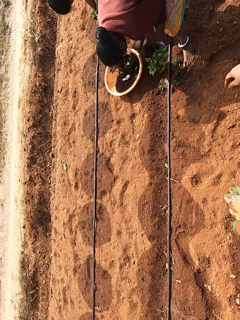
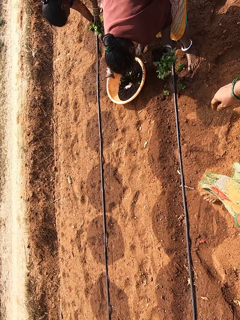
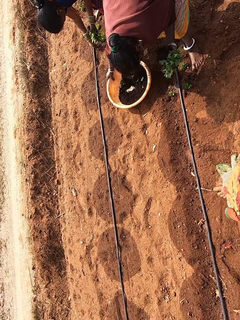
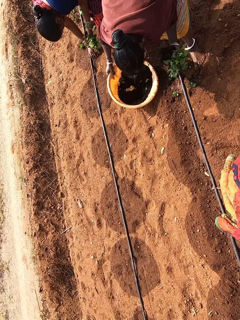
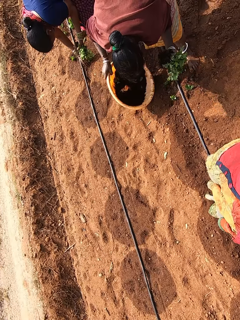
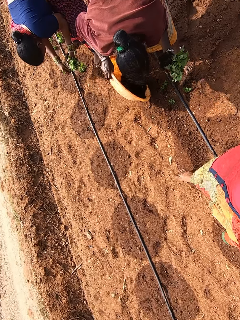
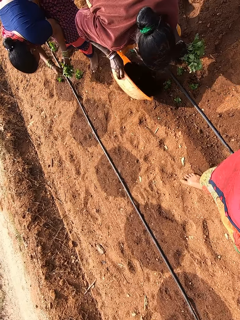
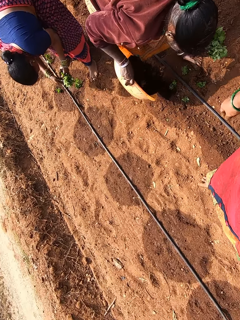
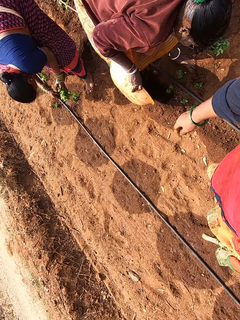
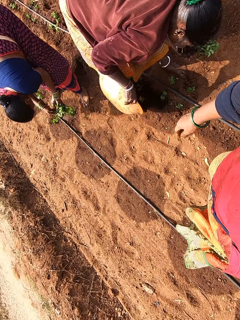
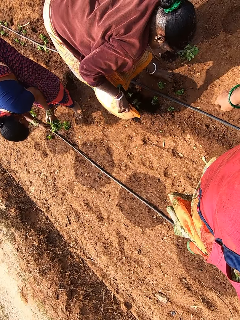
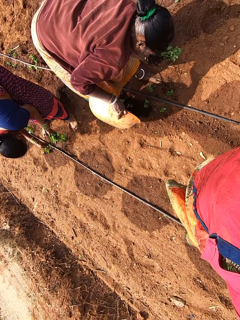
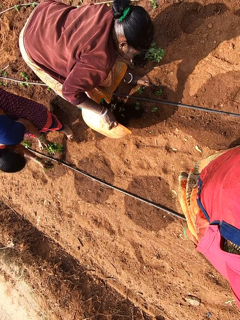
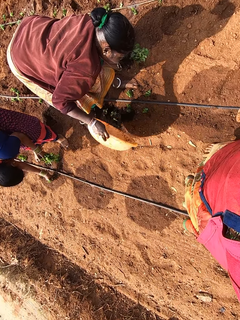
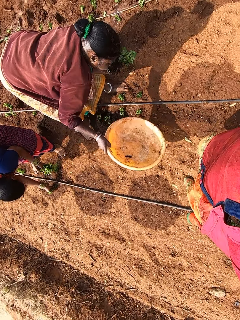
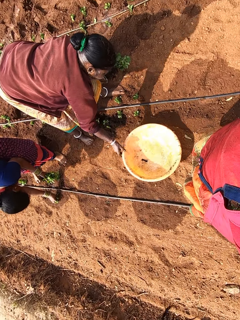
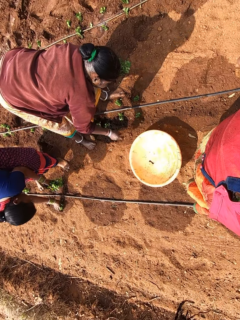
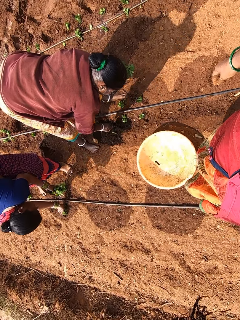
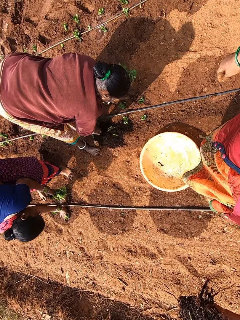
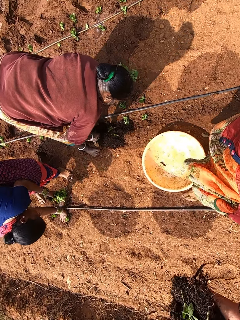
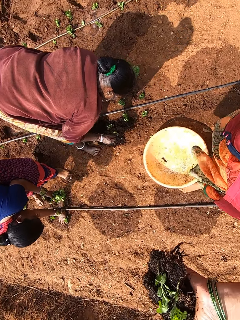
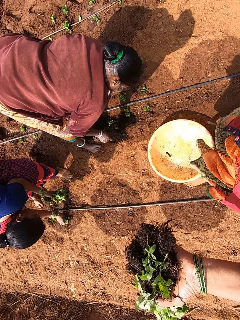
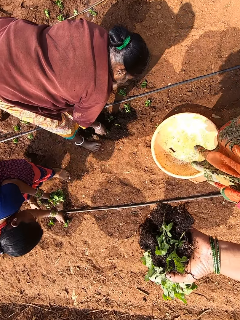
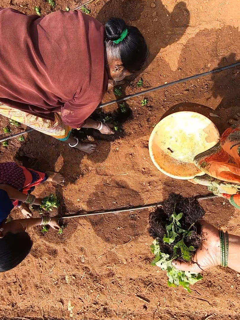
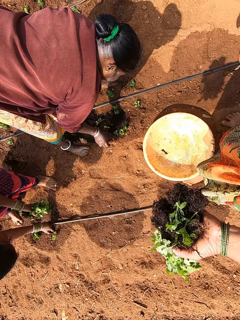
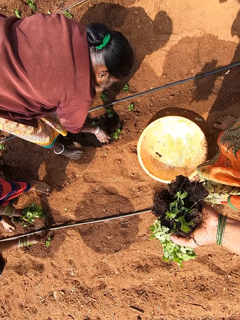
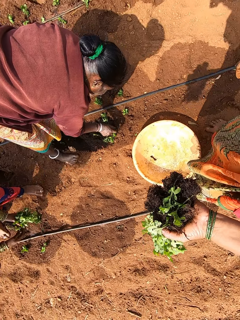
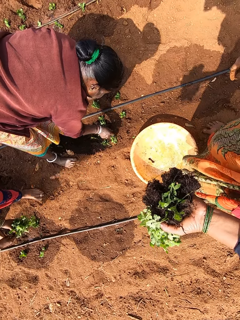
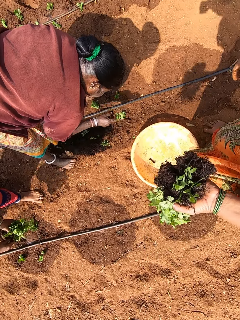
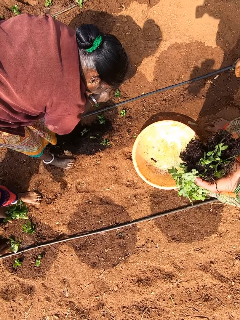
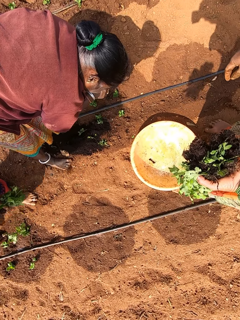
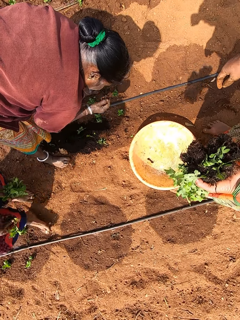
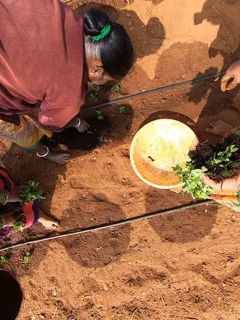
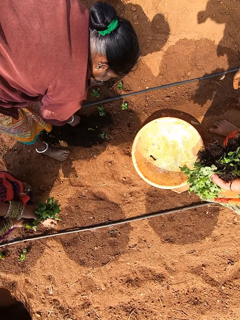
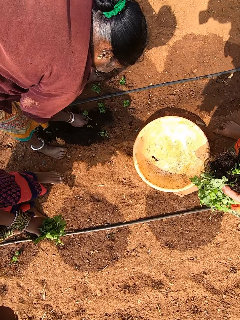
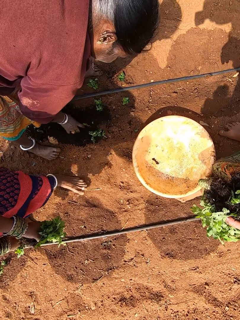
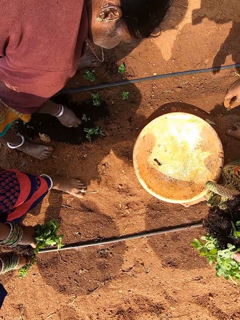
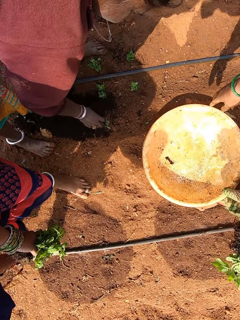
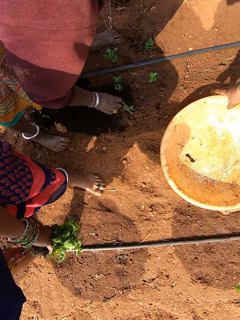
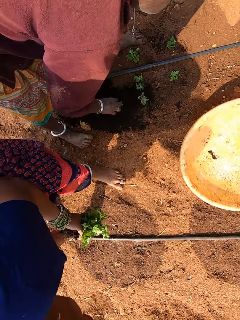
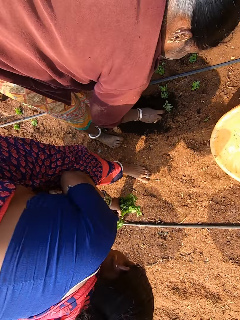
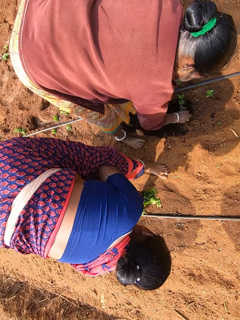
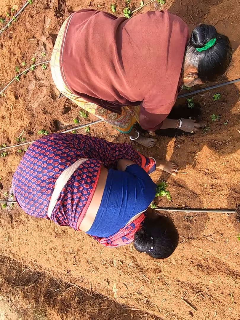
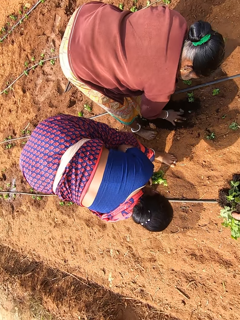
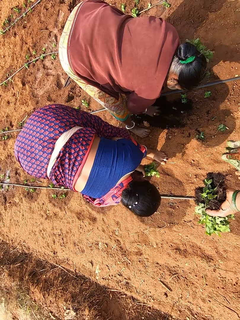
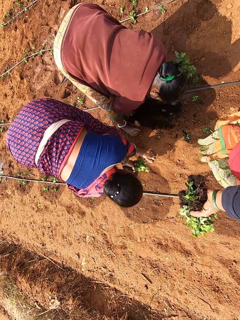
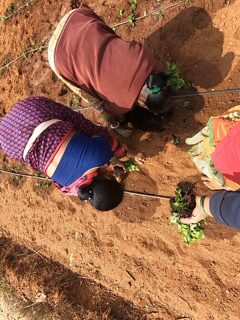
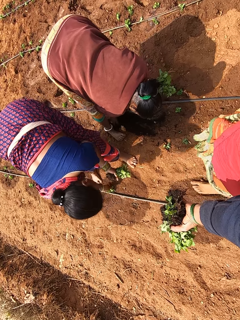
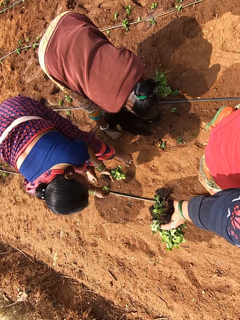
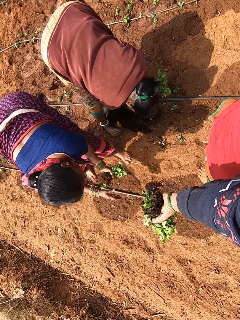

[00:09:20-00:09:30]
A woman plants some plant in her left hand on the ground with her right hand. Another woman pours sand from a yellow bowl to the ground with her right hand. The other woman drops the yellow bowl on the ground with her right hand. The other woman picks some plant from the ground with her right hand. The camera wearer converses with the other woman. She picks the yellow bowl from the ground with her right hand.

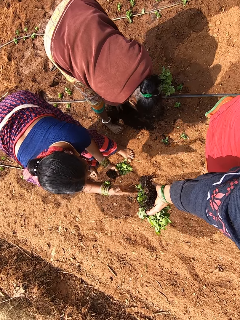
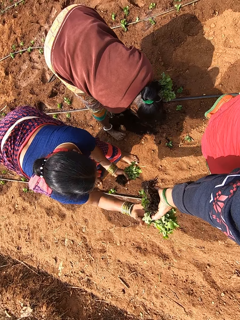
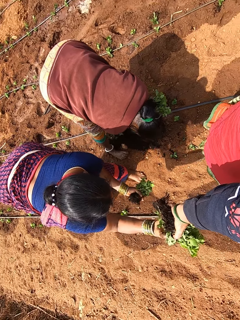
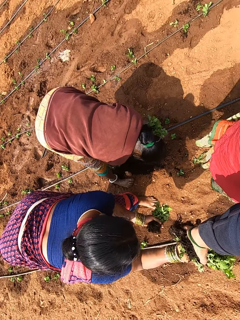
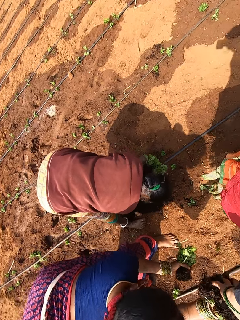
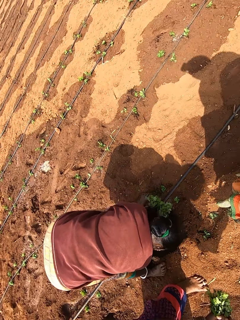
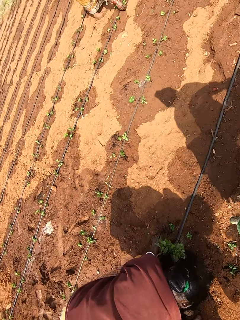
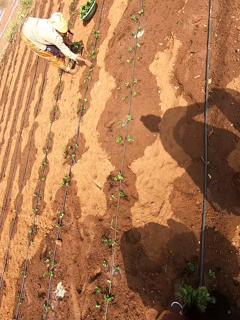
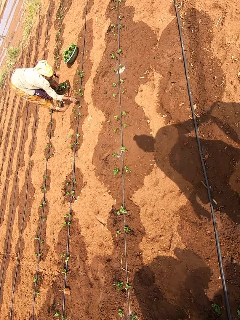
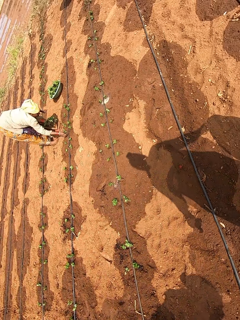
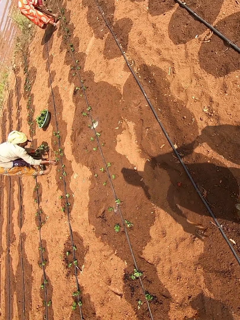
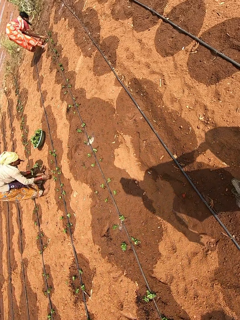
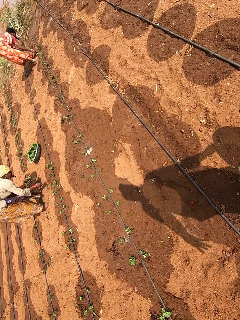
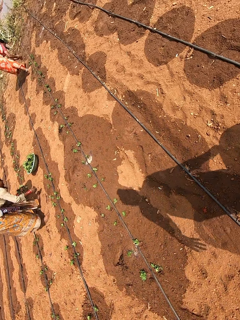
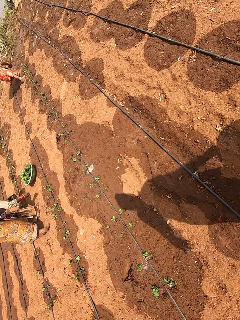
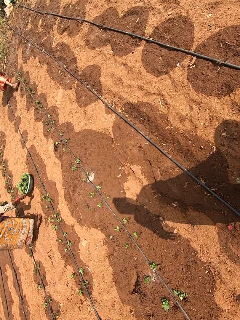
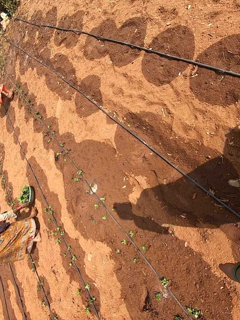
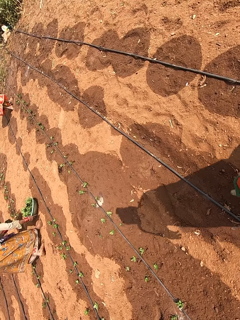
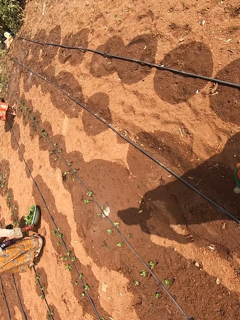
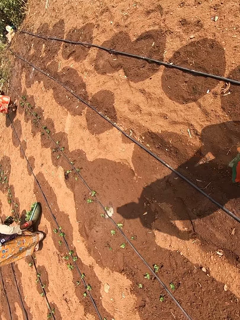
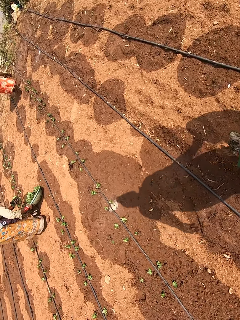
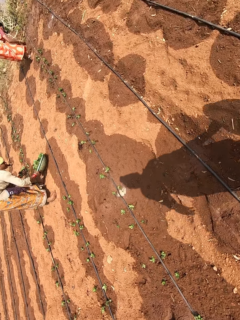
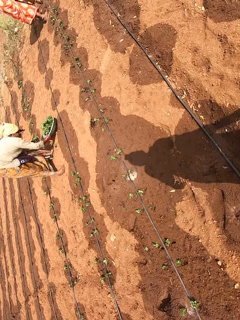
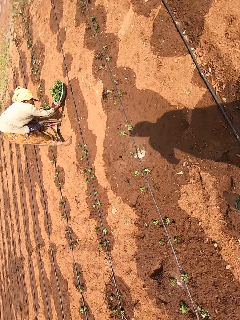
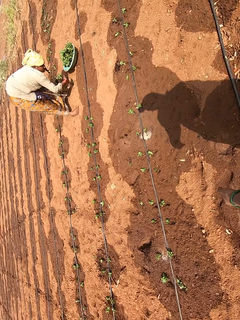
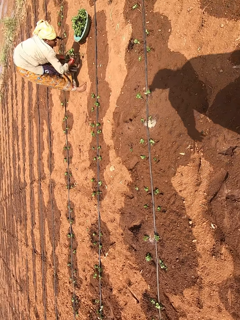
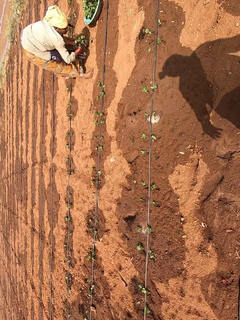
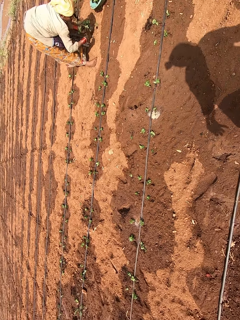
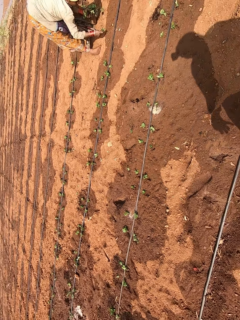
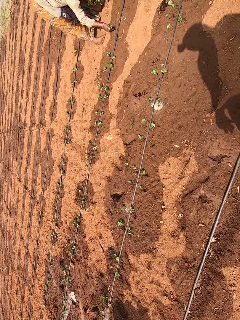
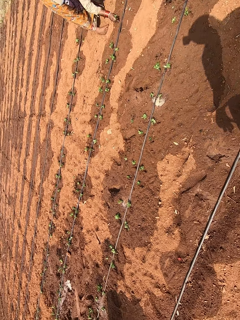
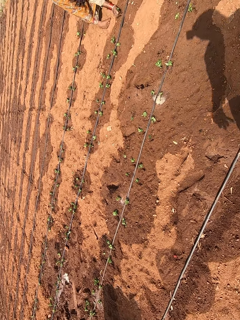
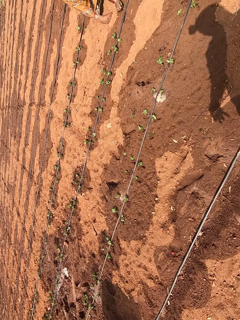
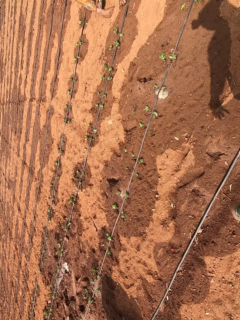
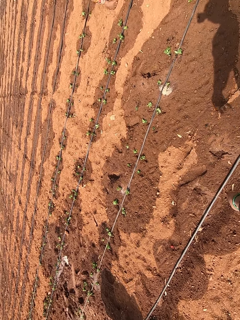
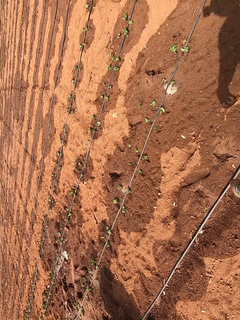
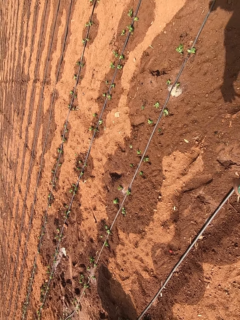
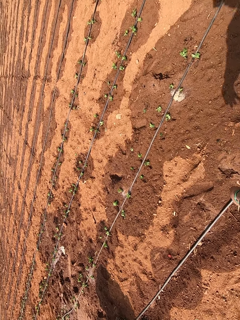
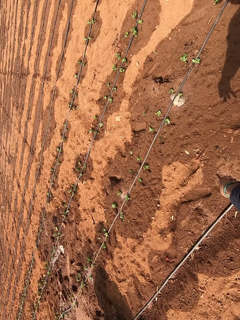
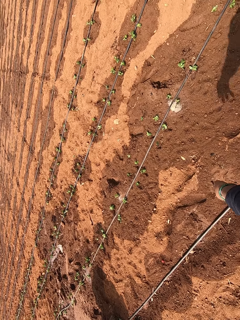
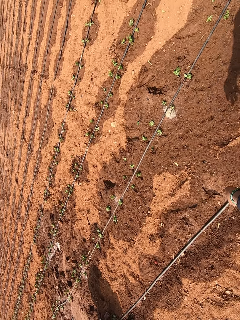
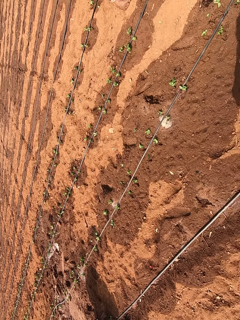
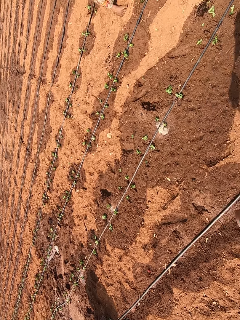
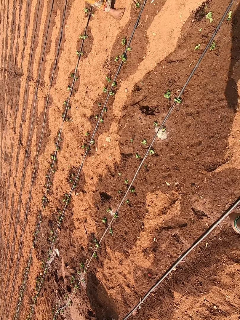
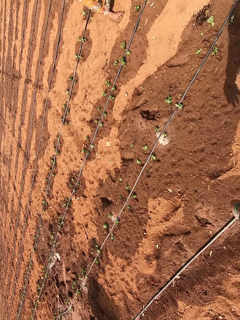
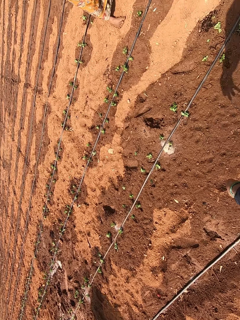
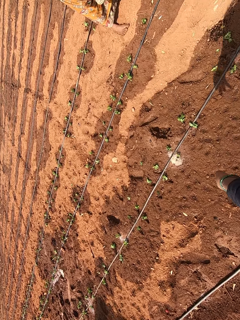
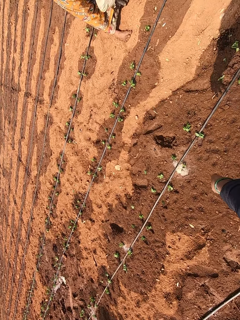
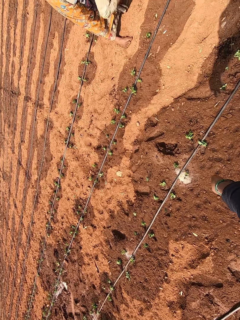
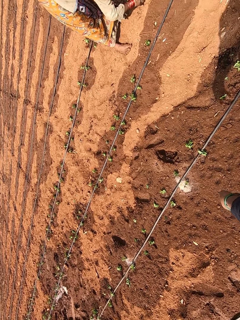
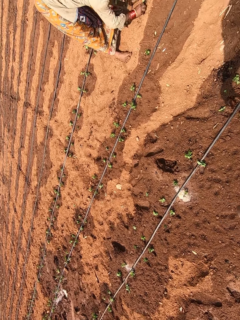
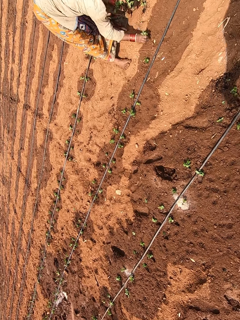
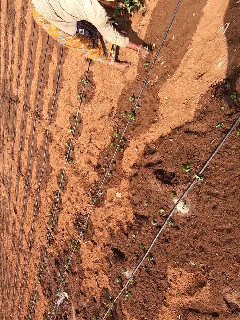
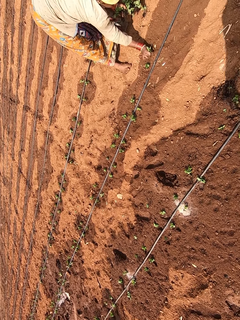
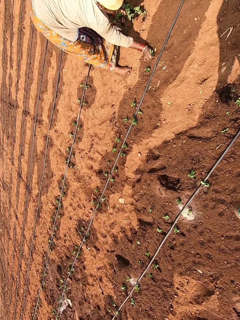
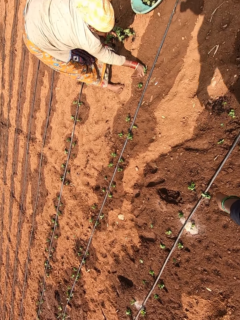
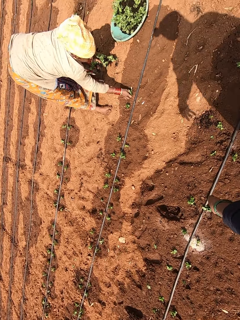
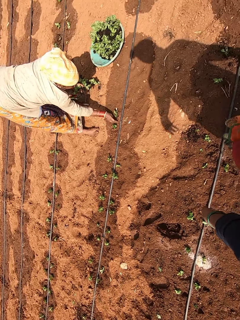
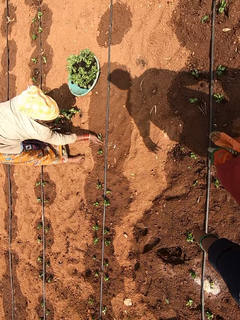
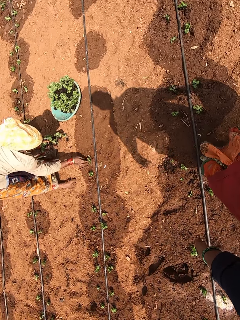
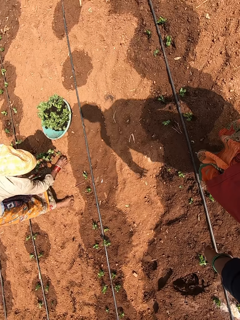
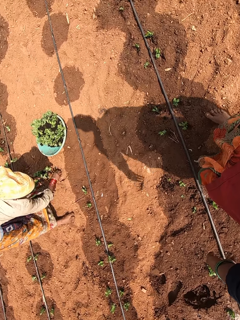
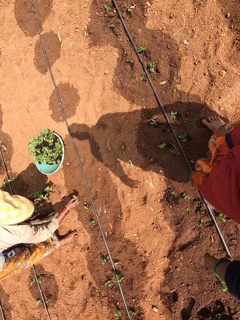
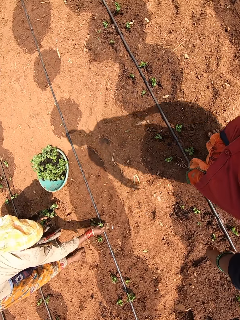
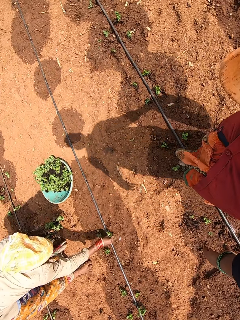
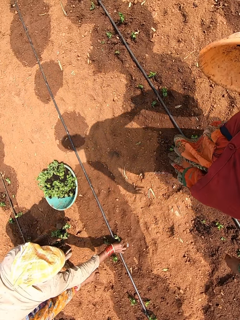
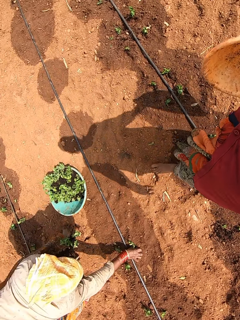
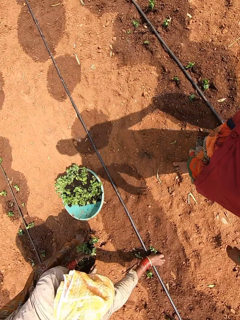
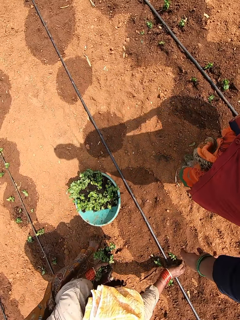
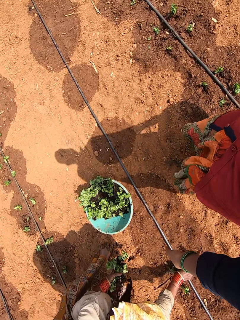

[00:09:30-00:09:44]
The camera wearer gives a woman the plants in her left hand. Another woman plants some plant in her left hand on the ground with her right hand. The camera wearer walks around the garden.
